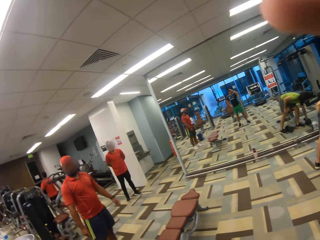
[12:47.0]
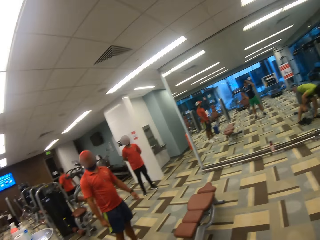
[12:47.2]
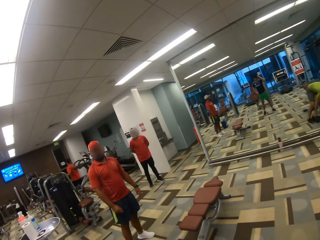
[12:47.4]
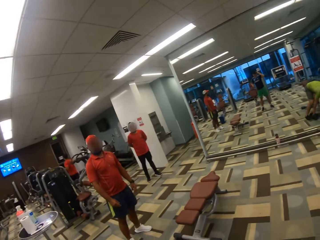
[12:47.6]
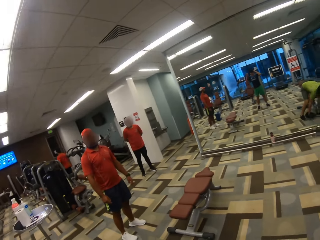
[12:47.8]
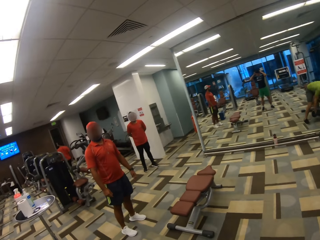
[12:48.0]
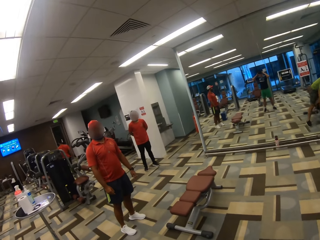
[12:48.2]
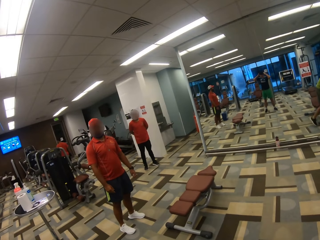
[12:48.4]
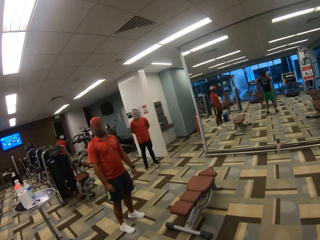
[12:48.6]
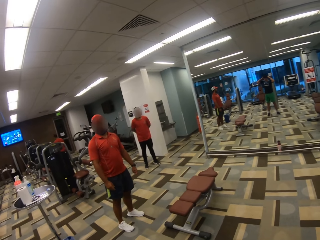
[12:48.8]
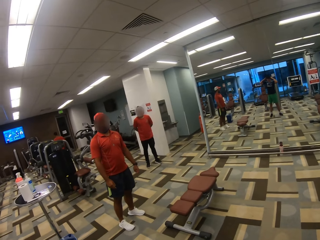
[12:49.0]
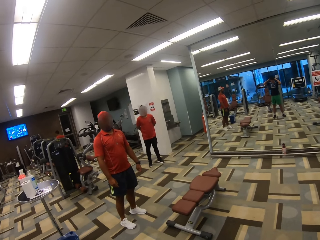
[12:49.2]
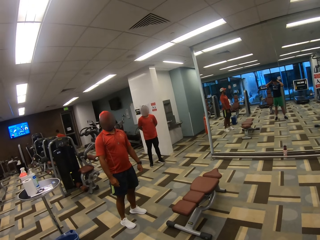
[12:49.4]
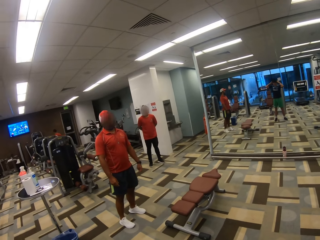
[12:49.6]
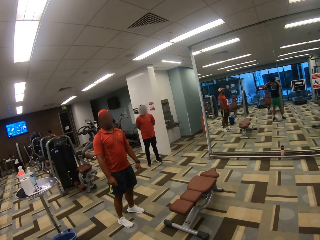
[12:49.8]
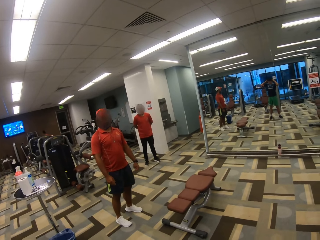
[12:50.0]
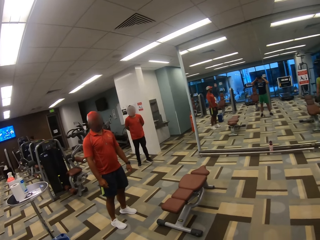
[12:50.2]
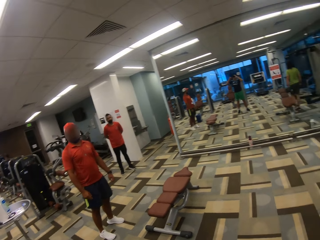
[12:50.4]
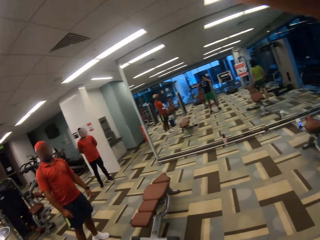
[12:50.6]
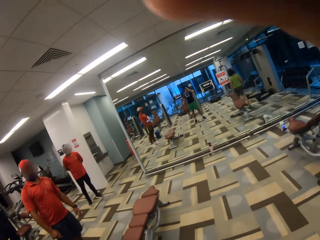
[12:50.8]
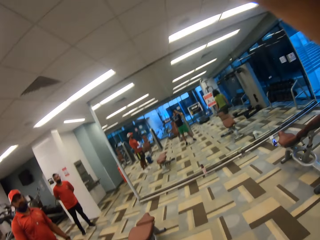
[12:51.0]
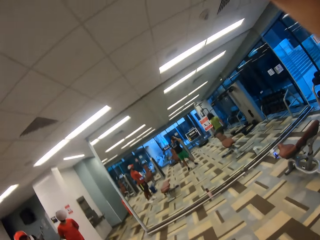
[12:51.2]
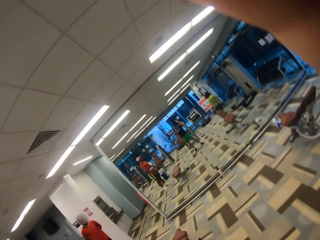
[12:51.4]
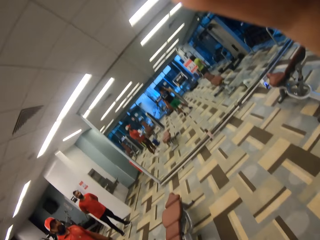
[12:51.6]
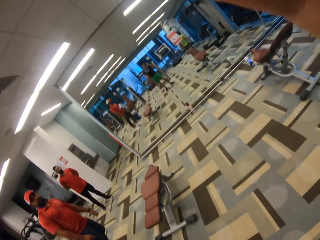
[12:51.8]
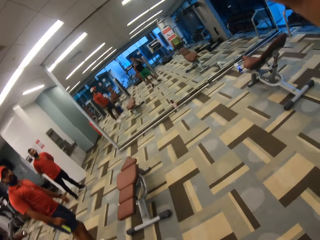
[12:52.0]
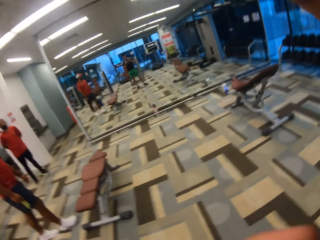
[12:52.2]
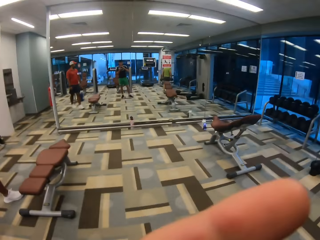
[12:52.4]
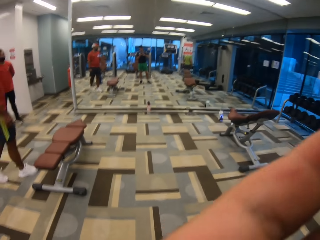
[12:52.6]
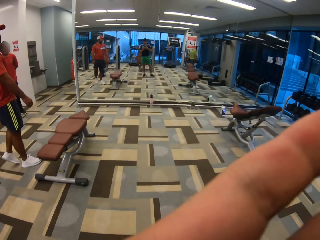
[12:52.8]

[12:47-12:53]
The camera wearer turns to the side. He touches his head with his left hand. A man walks away from the sit-up bench with two dumbbells in both his hands. The camera wearer removes the camera.
